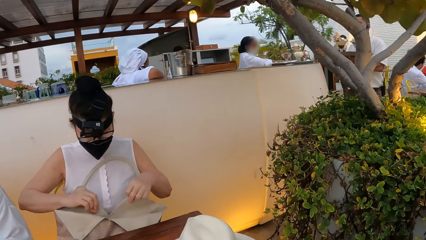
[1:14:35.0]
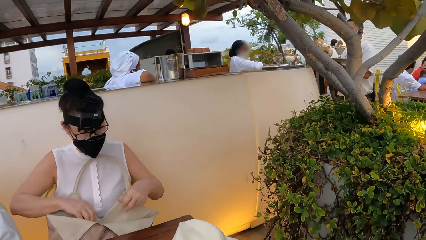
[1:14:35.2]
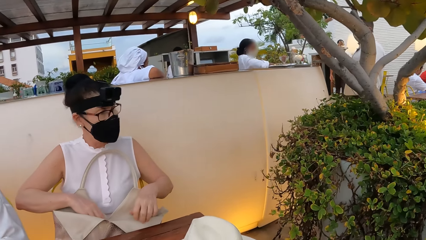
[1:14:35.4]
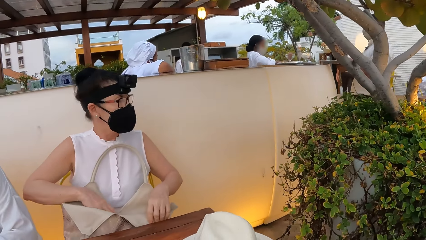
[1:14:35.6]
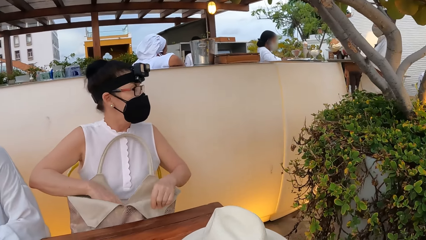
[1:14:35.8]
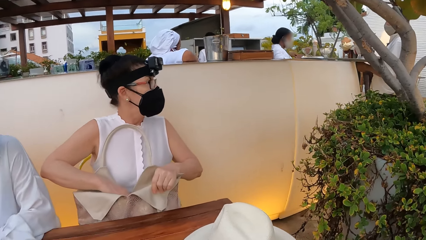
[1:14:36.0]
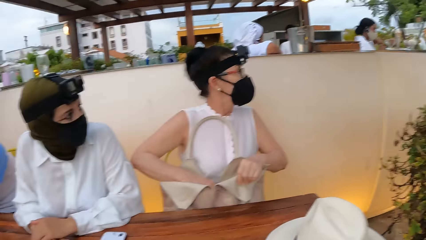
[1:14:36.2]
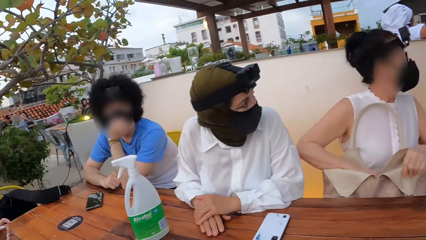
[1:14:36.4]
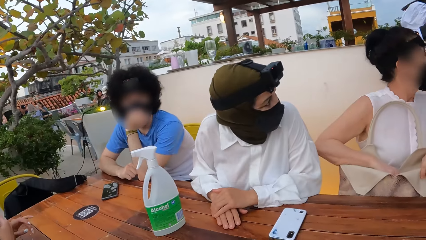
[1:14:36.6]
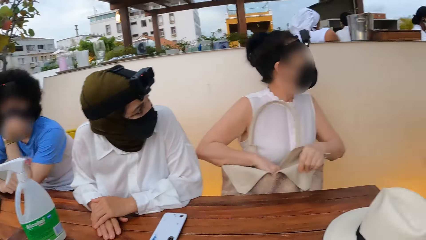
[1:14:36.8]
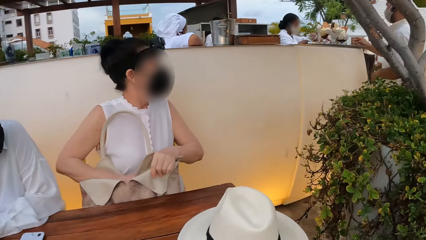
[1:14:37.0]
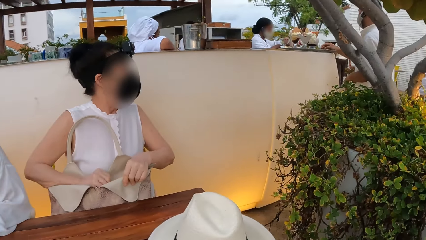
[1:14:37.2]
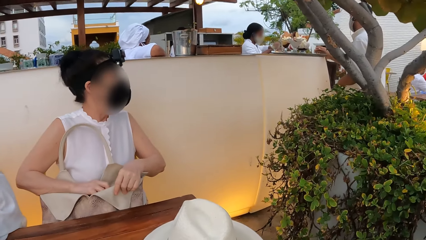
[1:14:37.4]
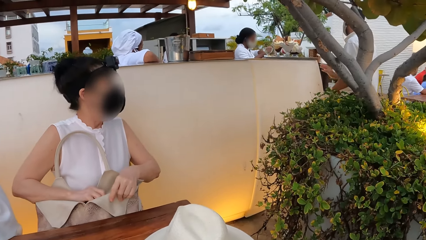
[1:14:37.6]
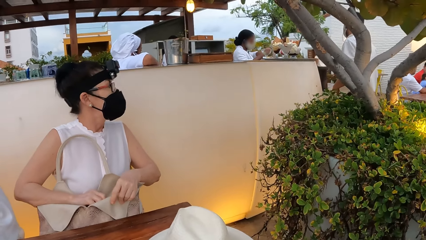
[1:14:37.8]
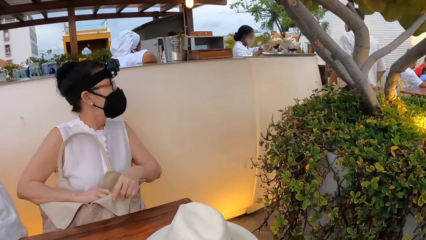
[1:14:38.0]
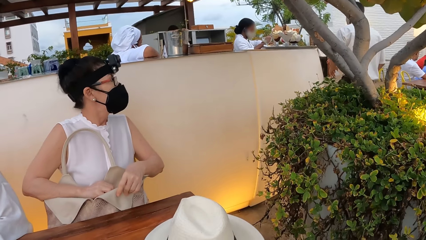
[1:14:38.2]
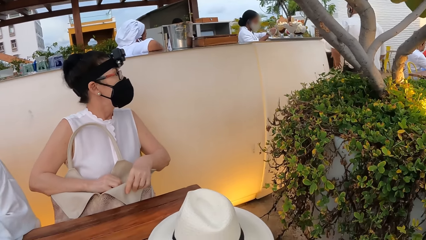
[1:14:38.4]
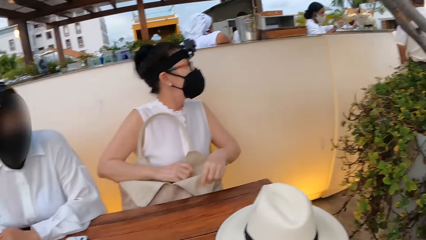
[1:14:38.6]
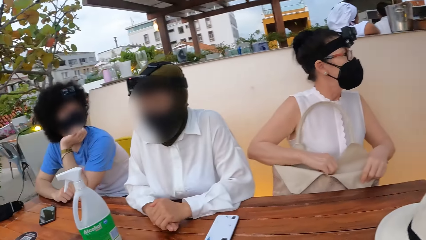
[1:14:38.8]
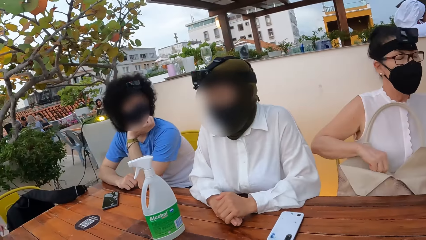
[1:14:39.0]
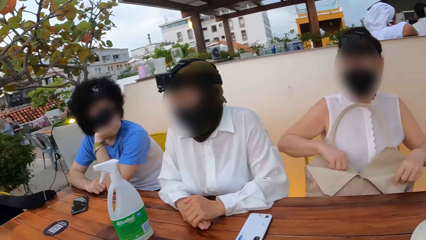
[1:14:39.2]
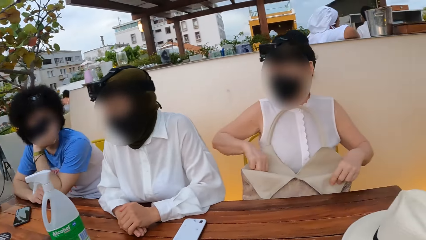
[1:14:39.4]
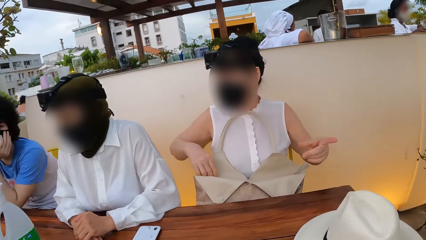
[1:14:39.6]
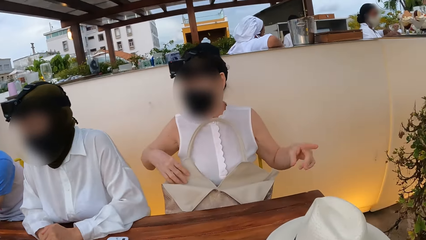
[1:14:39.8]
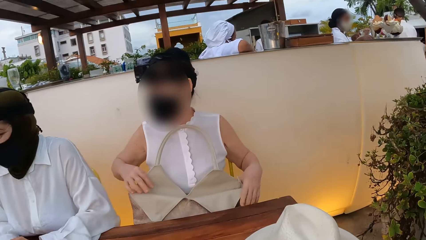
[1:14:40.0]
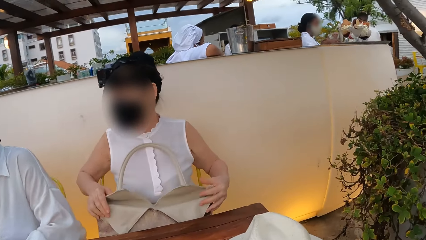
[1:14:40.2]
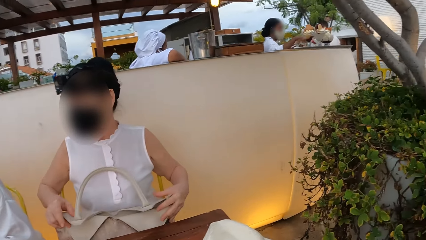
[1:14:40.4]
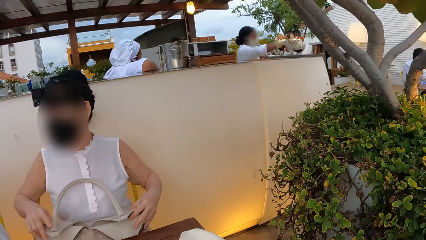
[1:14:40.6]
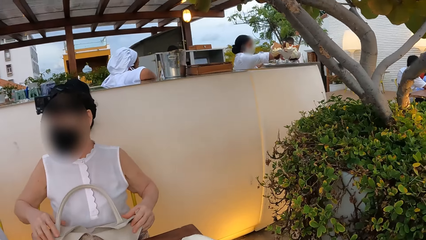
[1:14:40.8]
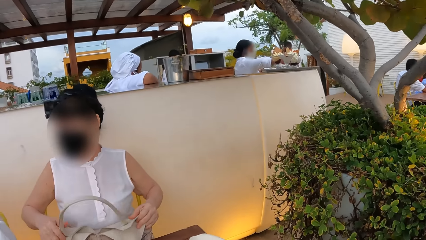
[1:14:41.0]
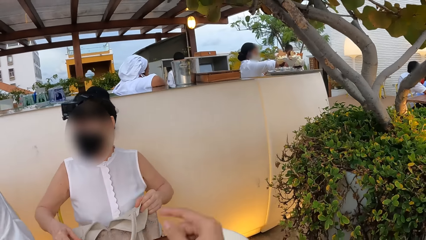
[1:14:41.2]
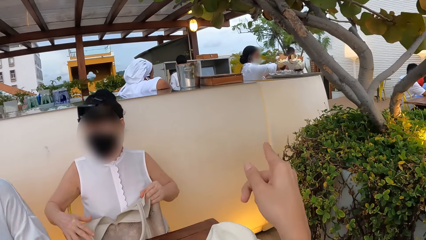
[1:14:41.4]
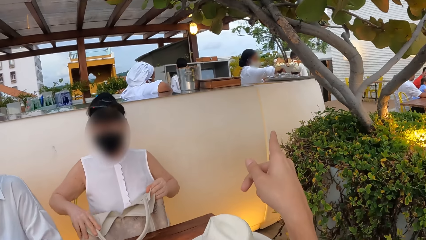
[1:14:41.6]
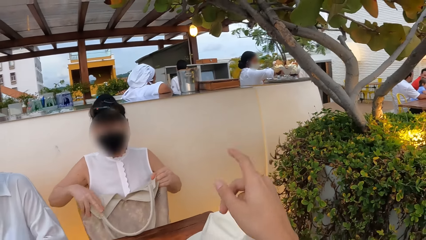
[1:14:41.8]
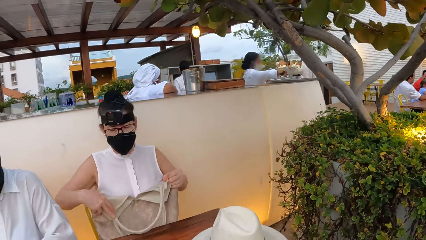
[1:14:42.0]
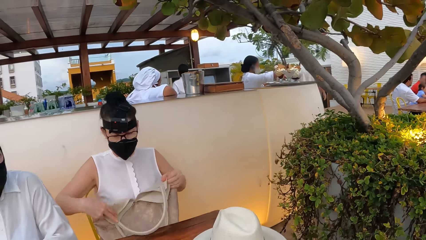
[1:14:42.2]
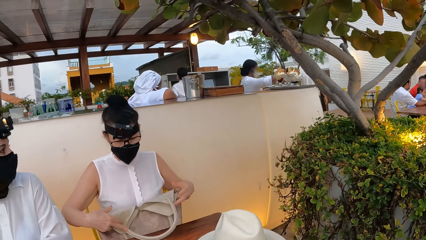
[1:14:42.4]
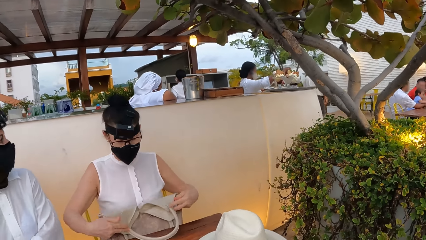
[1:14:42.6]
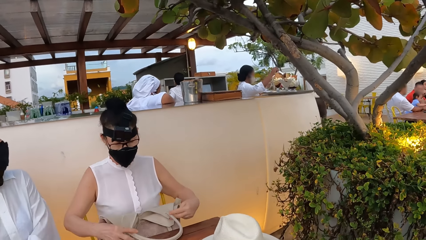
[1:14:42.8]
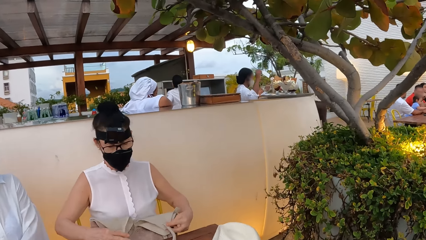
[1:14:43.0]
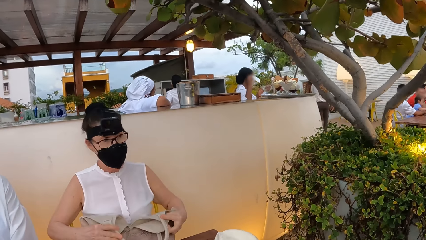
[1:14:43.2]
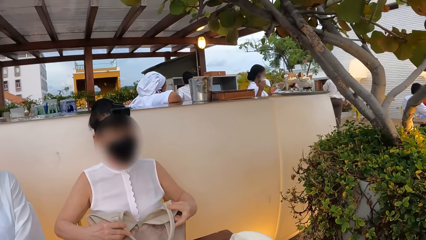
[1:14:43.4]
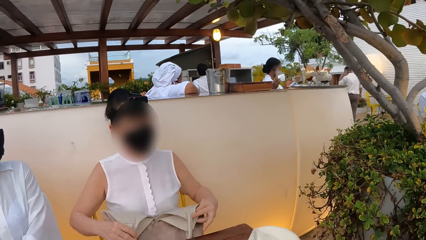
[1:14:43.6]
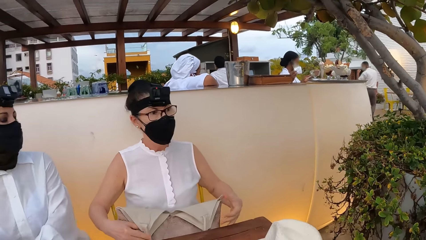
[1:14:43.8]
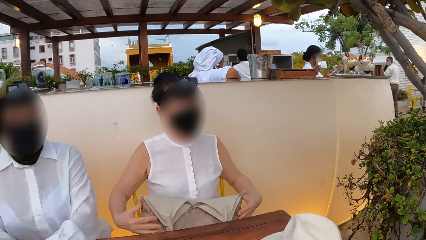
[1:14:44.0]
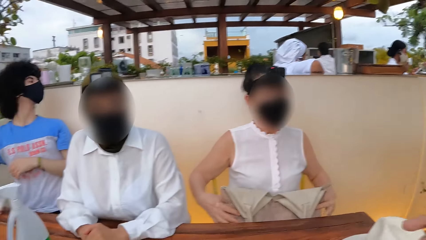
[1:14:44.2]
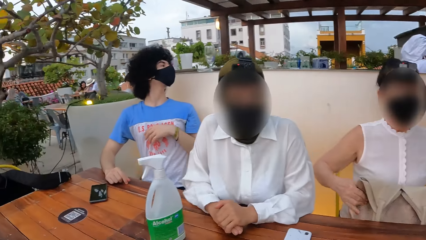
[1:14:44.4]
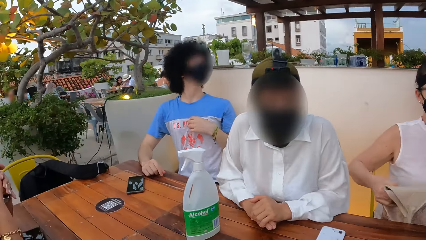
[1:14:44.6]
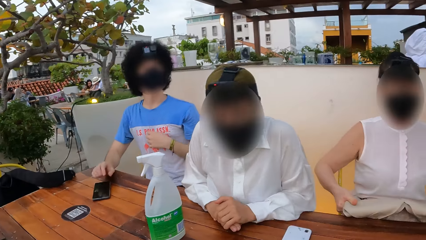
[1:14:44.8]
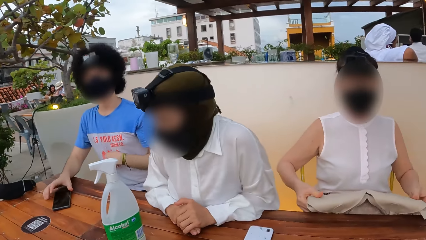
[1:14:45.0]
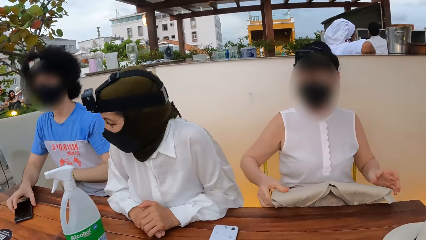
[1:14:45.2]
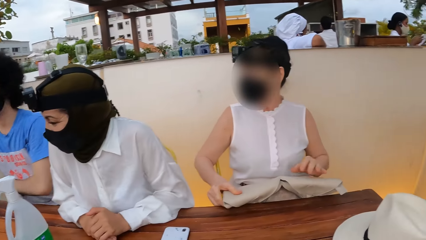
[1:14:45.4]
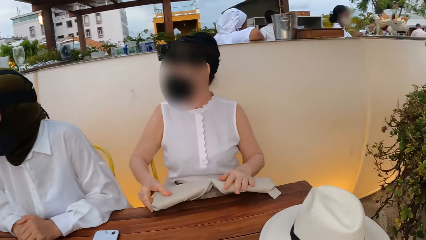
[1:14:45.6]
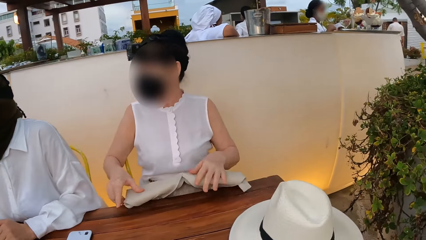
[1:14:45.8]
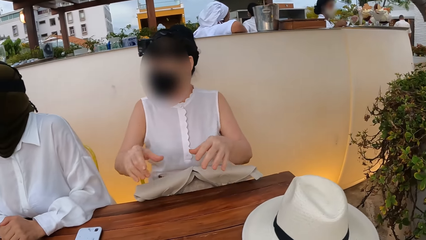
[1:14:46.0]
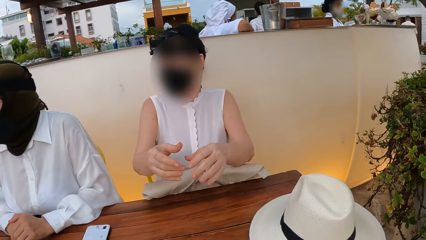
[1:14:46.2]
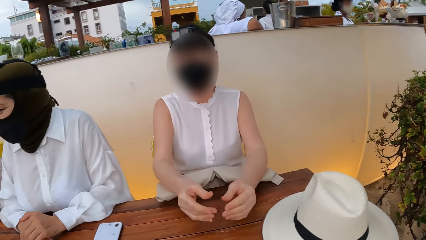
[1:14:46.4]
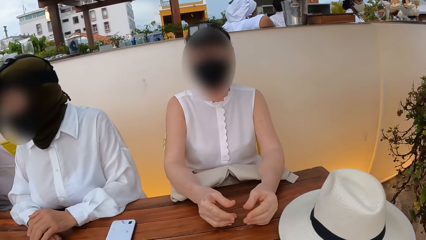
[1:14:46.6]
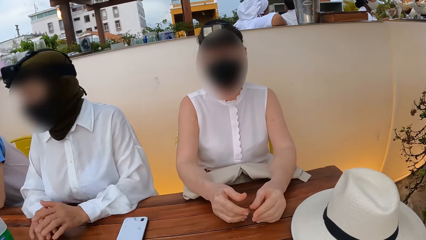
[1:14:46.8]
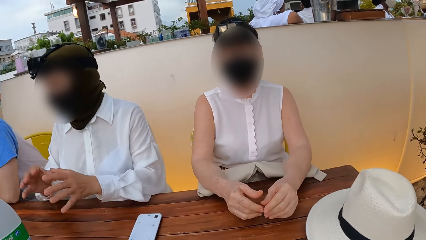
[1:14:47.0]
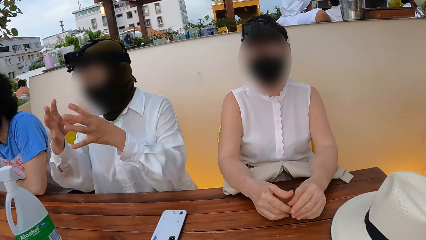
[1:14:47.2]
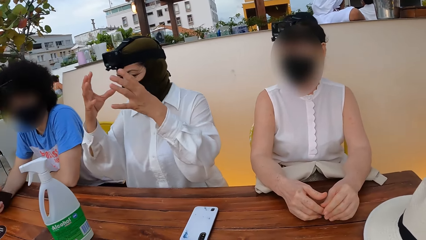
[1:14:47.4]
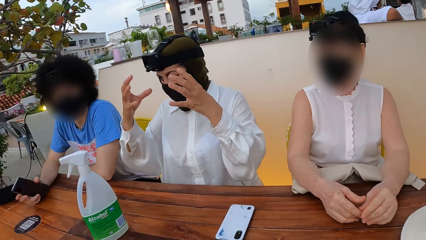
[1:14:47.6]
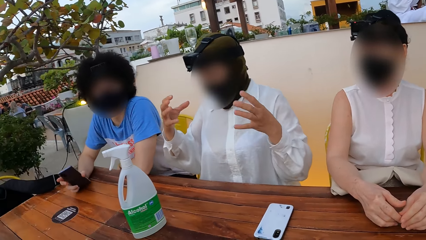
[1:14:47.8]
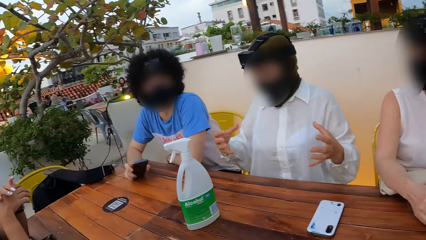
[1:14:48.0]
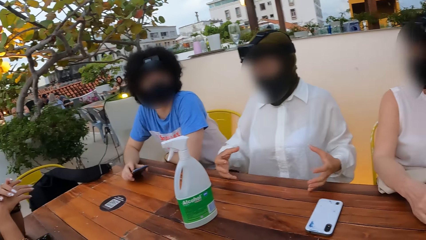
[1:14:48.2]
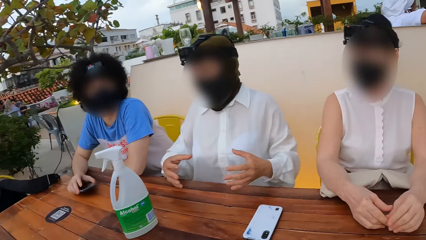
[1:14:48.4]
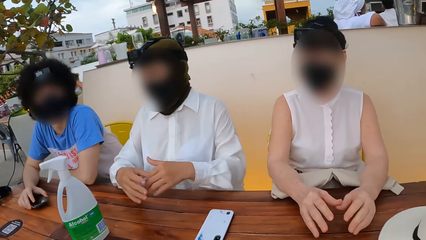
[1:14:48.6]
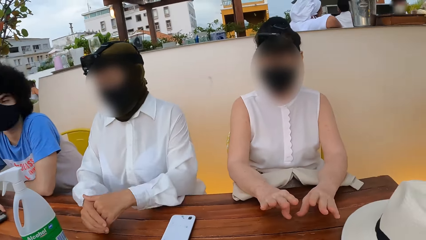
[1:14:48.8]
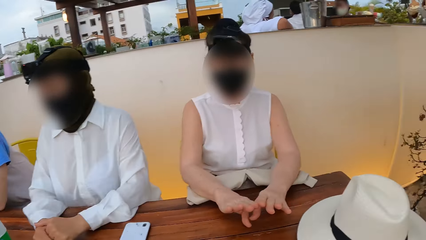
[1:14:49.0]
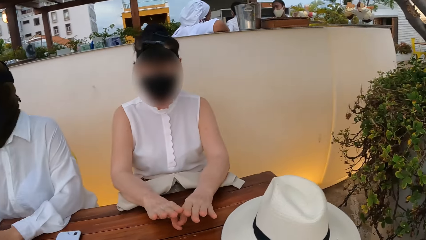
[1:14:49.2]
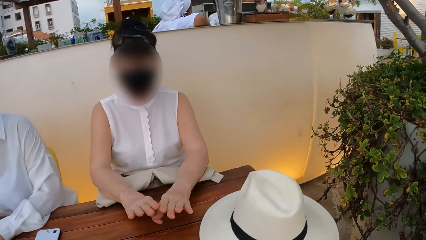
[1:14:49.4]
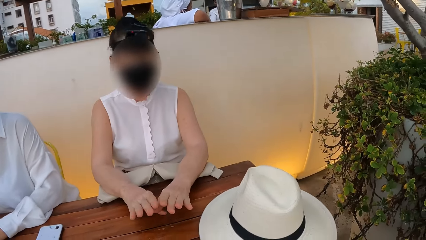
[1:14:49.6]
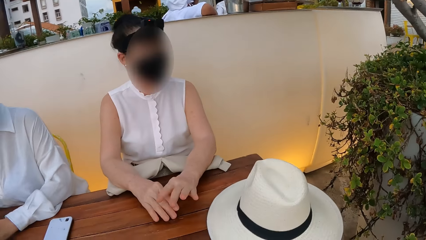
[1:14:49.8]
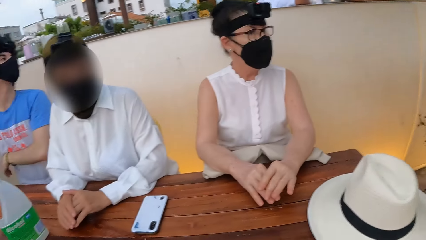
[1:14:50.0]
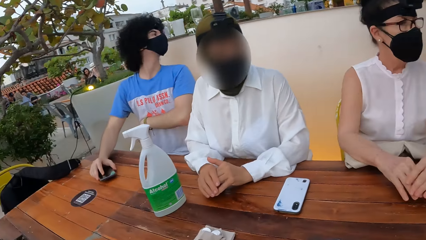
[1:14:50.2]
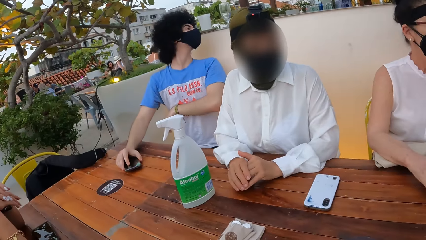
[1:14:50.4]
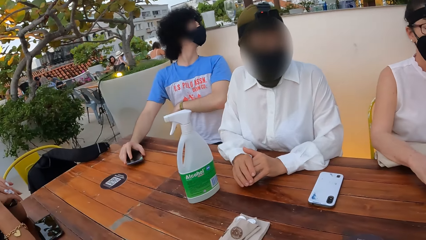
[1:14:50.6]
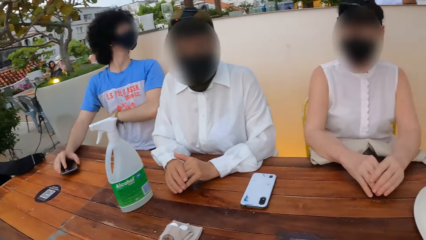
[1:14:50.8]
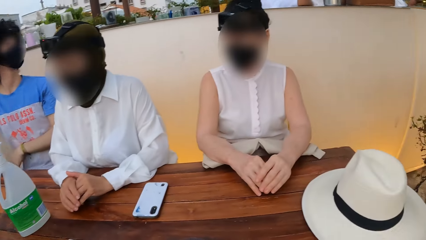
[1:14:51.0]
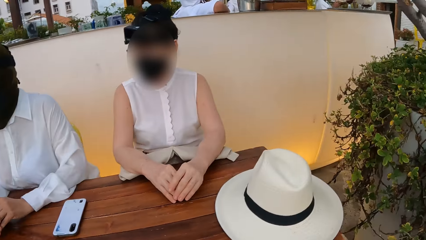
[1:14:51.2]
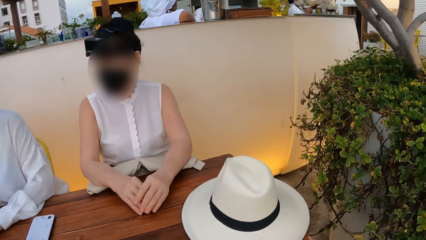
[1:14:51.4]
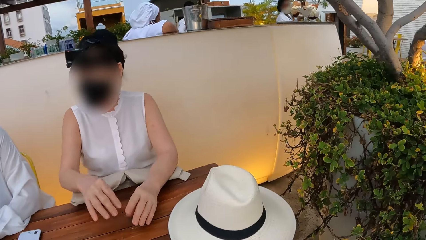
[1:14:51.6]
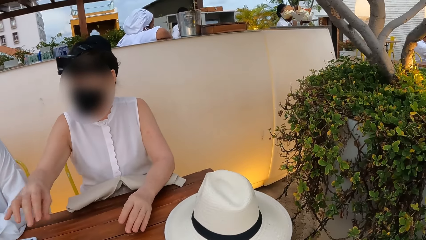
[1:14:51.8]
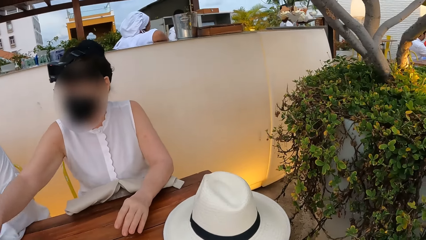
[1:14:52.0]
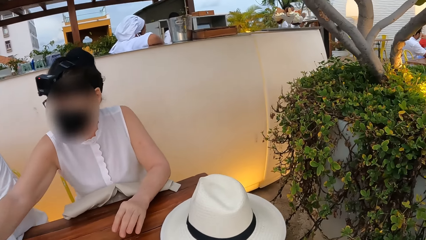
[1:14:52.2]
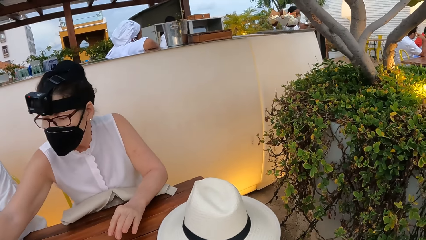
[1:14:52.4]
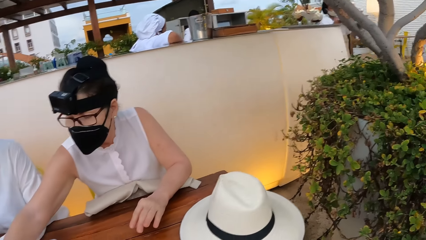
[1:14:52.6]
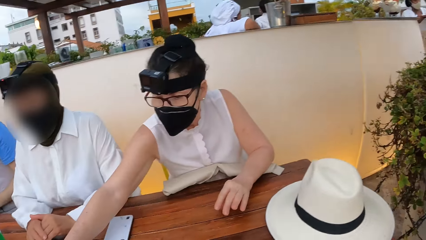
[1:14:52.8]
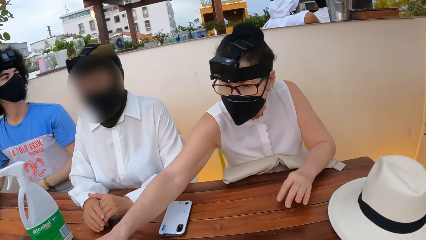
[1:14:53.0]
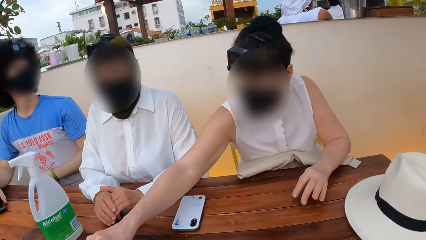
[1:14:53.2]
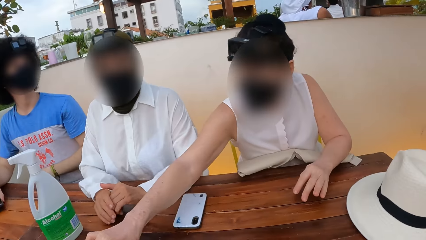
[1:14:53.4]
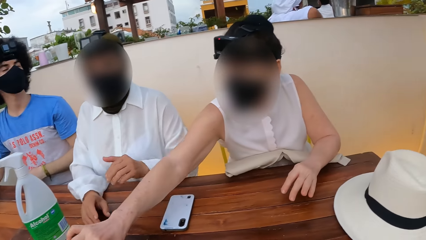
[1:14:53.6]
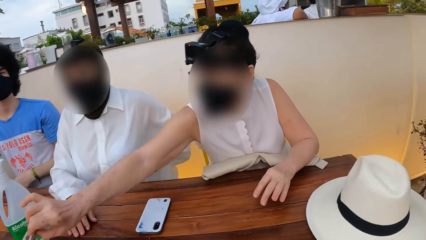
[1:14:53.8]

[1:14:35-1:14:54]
A woman holds the bag. Three persons look to the right of an outdoor café. The camera wearer interacts with the three persons. One of the persons holds a handbag. The camera wearer points at a waiter with the right hand finger. They interact with the three persons and another person. Another woman converses with a third woman. A man looks around. The person with the handbag hands the other person a serviette.
